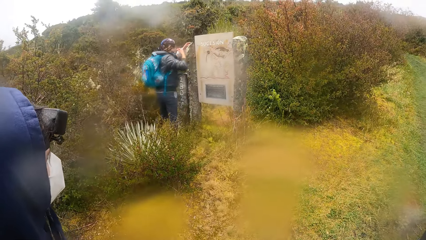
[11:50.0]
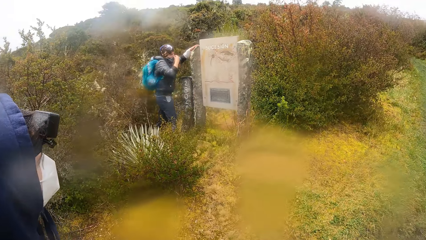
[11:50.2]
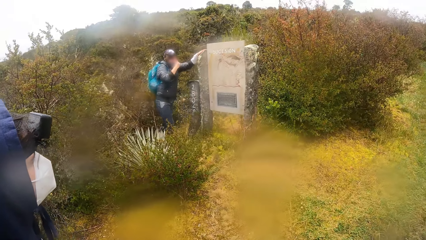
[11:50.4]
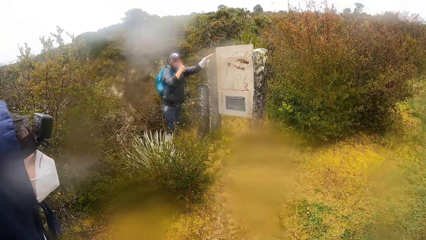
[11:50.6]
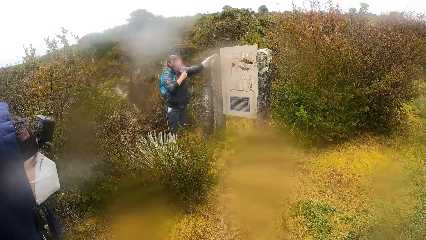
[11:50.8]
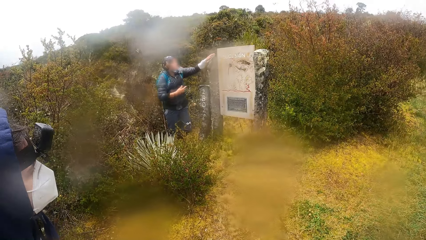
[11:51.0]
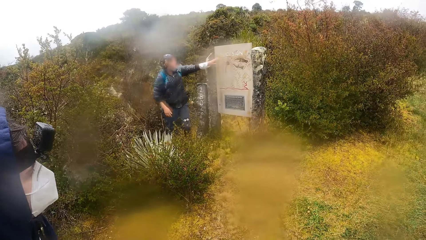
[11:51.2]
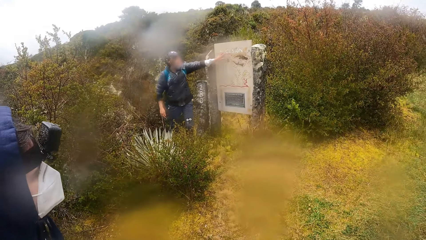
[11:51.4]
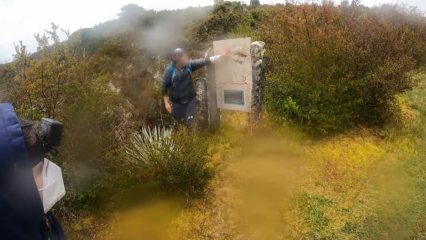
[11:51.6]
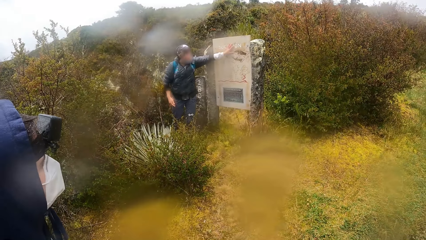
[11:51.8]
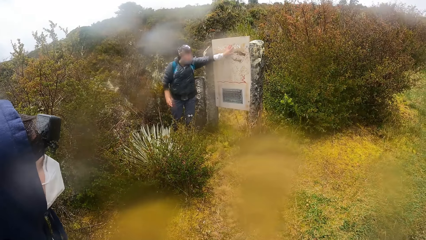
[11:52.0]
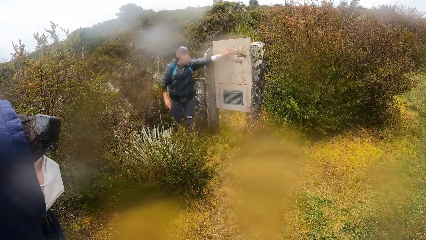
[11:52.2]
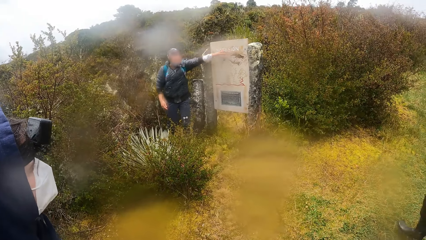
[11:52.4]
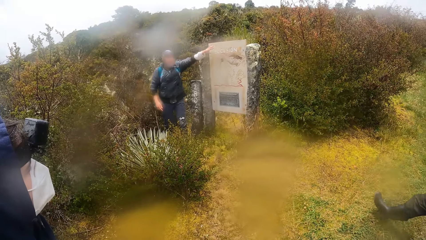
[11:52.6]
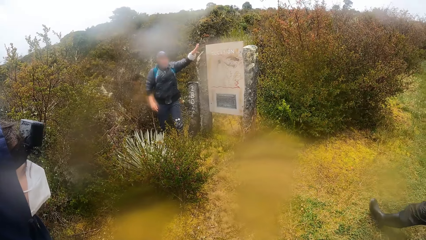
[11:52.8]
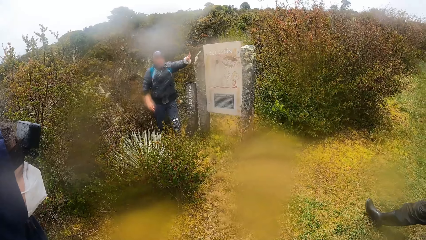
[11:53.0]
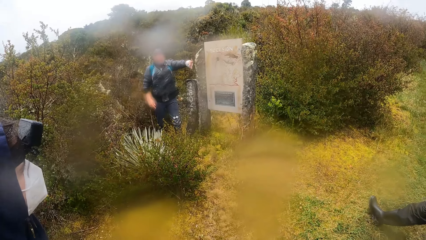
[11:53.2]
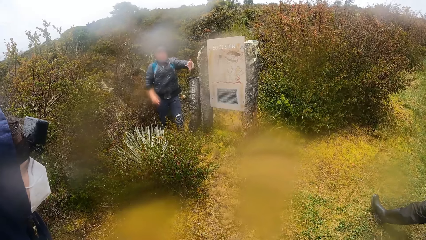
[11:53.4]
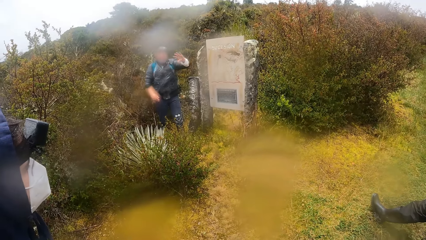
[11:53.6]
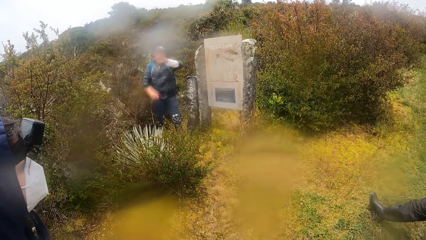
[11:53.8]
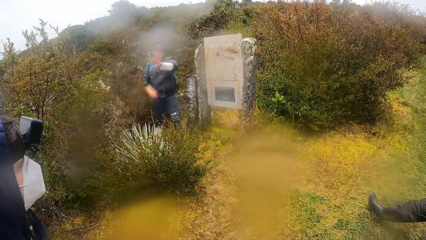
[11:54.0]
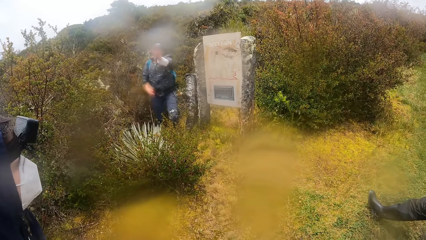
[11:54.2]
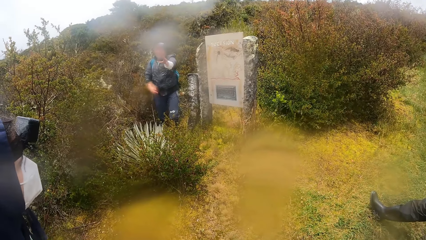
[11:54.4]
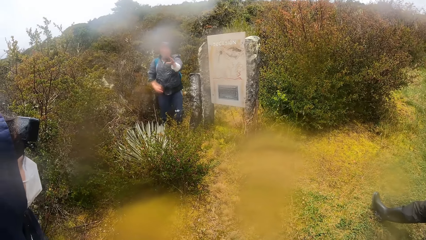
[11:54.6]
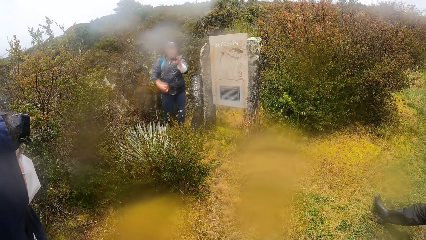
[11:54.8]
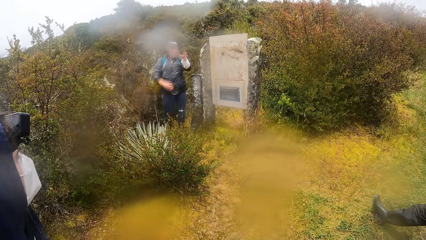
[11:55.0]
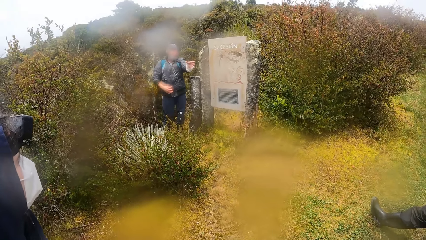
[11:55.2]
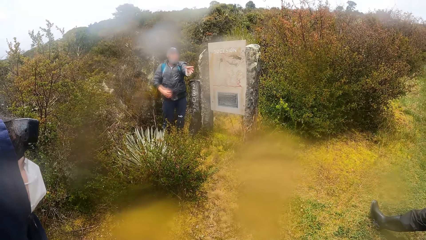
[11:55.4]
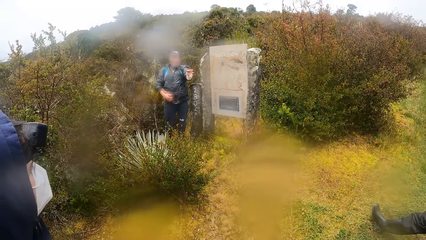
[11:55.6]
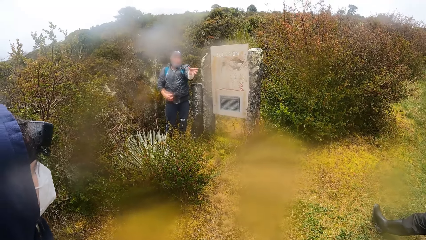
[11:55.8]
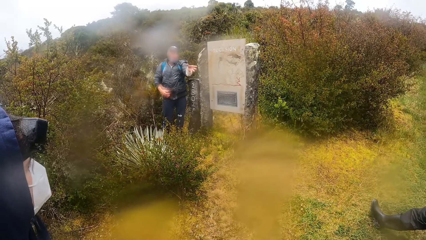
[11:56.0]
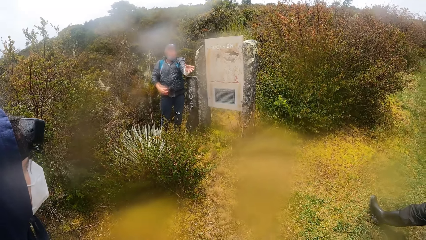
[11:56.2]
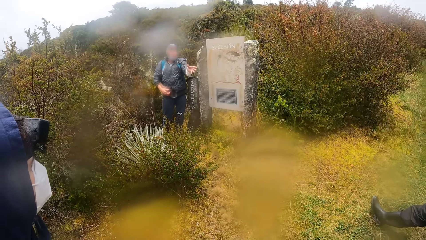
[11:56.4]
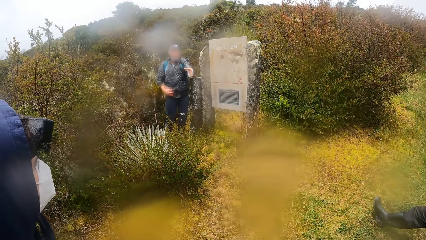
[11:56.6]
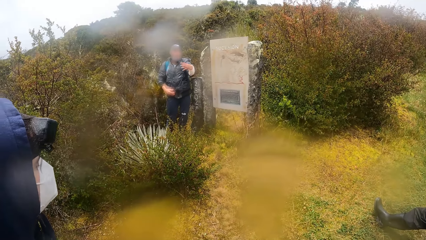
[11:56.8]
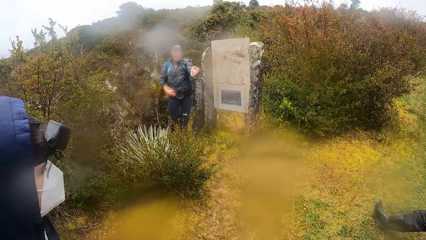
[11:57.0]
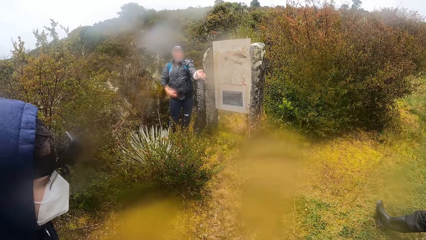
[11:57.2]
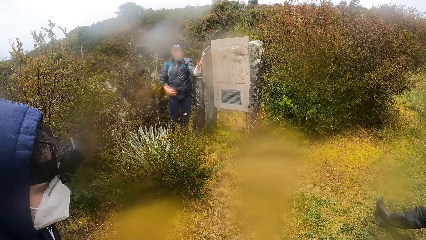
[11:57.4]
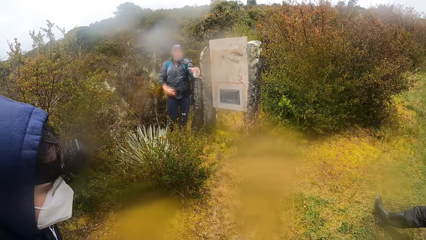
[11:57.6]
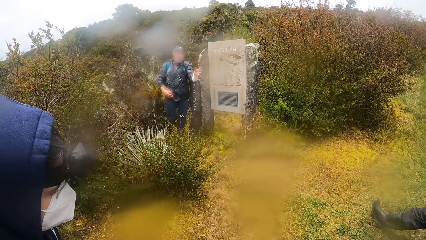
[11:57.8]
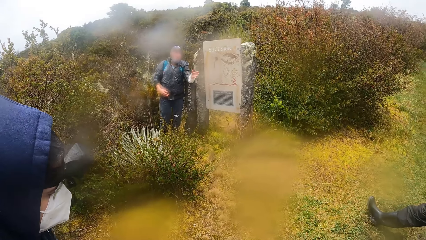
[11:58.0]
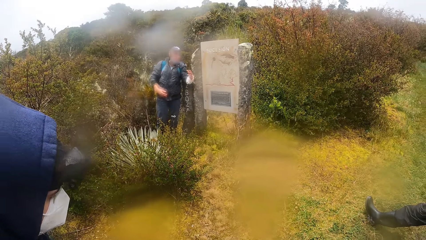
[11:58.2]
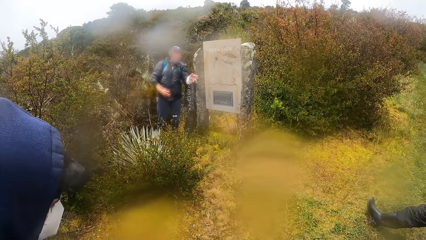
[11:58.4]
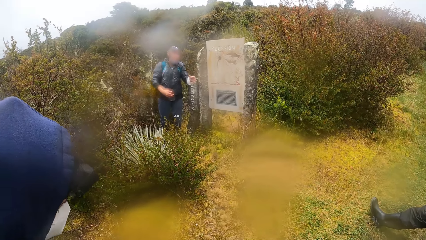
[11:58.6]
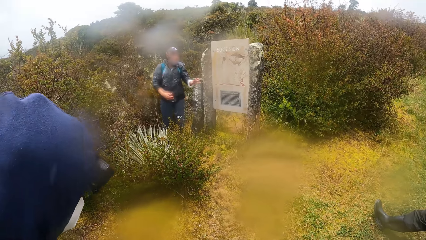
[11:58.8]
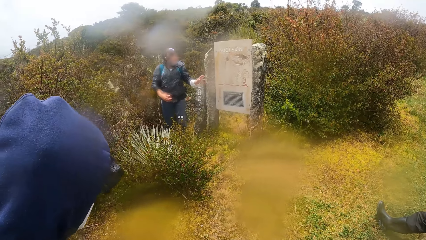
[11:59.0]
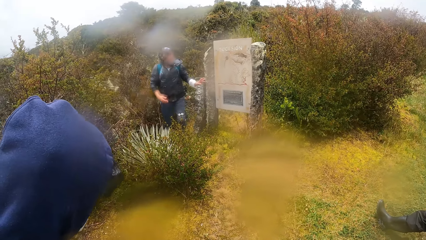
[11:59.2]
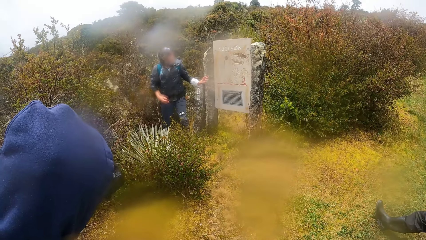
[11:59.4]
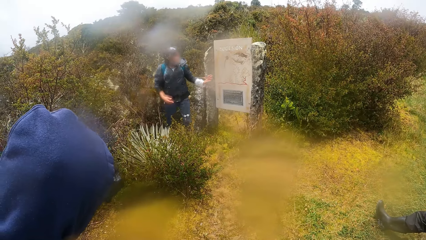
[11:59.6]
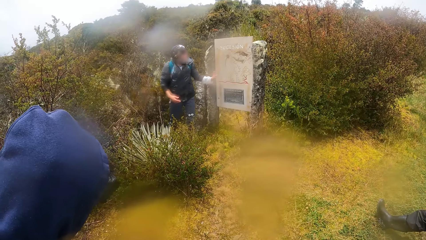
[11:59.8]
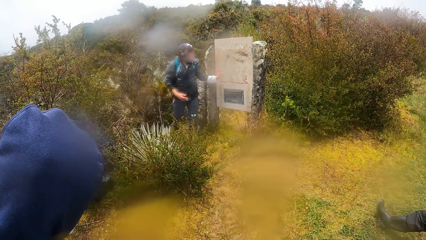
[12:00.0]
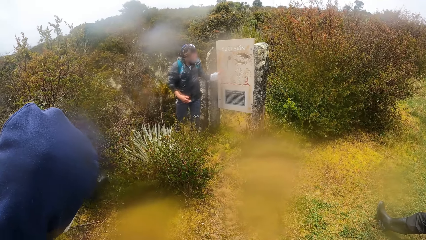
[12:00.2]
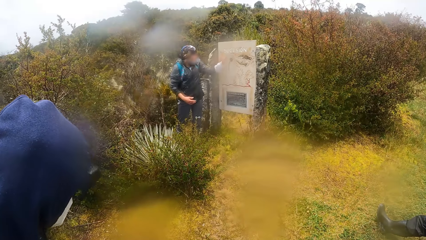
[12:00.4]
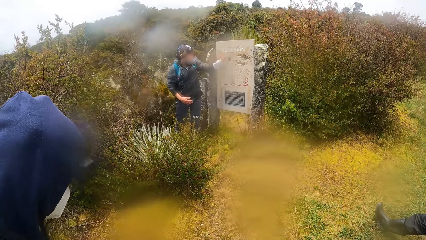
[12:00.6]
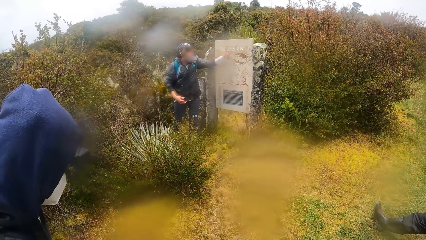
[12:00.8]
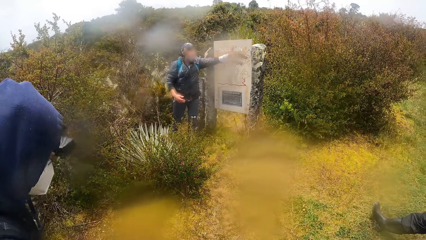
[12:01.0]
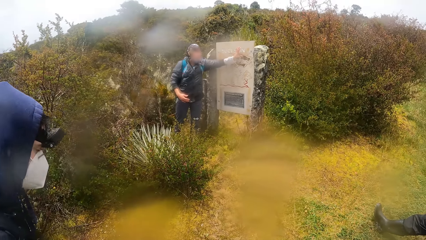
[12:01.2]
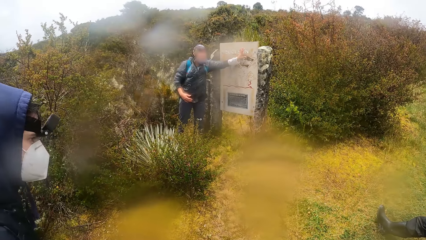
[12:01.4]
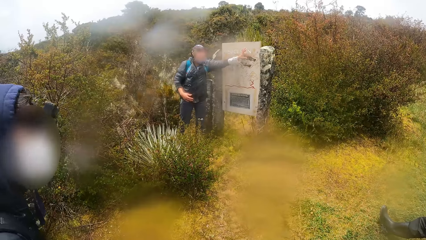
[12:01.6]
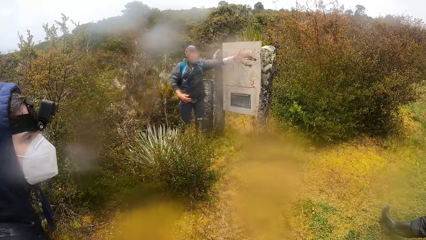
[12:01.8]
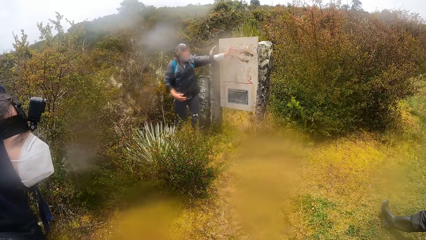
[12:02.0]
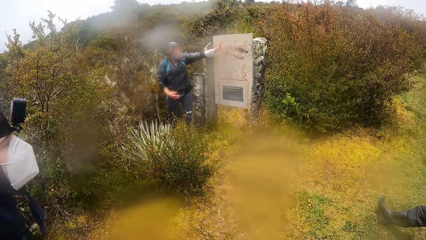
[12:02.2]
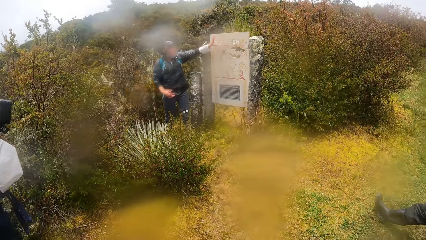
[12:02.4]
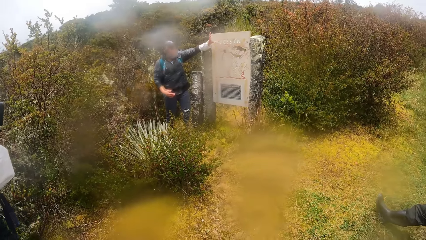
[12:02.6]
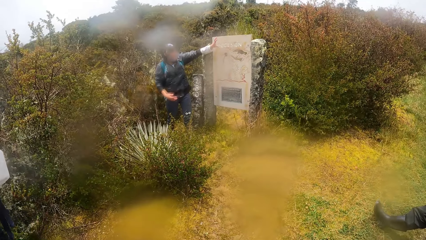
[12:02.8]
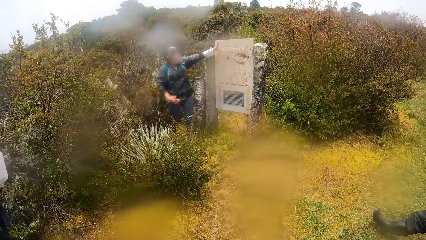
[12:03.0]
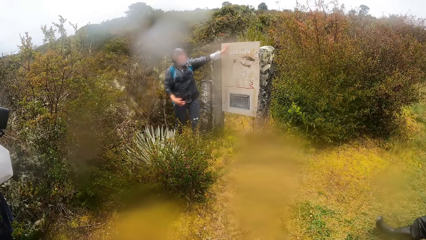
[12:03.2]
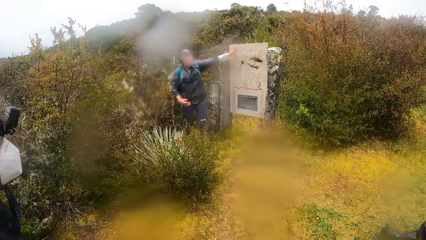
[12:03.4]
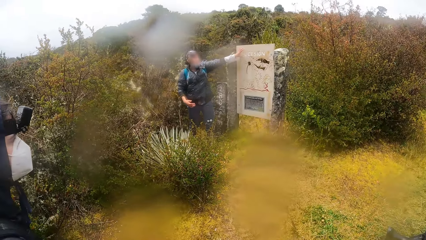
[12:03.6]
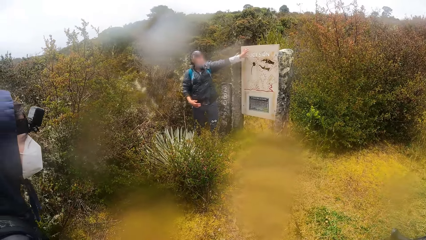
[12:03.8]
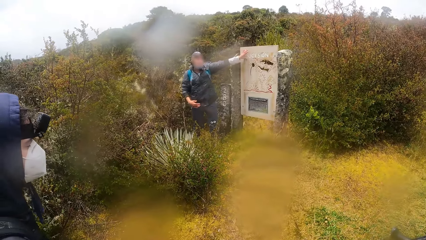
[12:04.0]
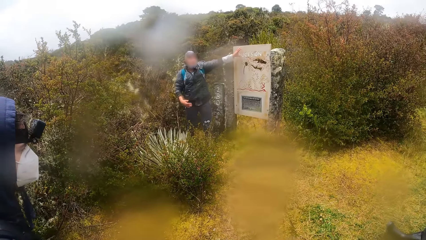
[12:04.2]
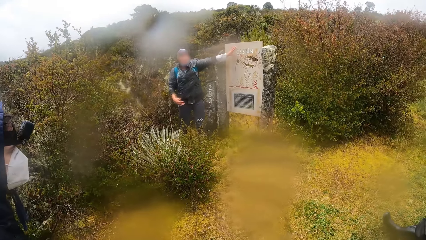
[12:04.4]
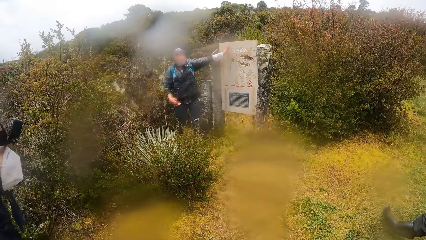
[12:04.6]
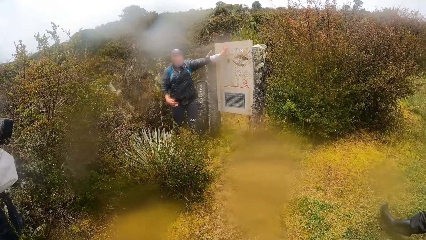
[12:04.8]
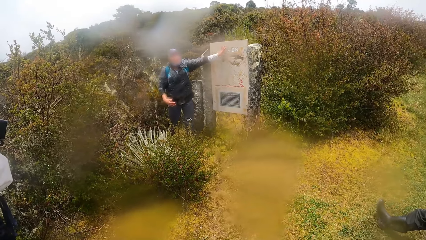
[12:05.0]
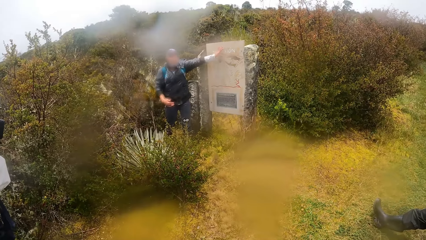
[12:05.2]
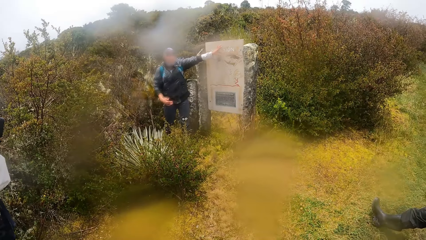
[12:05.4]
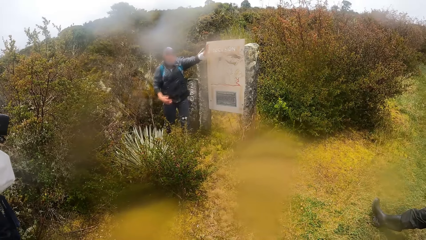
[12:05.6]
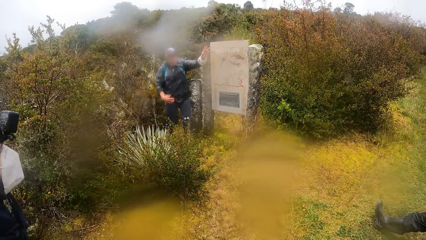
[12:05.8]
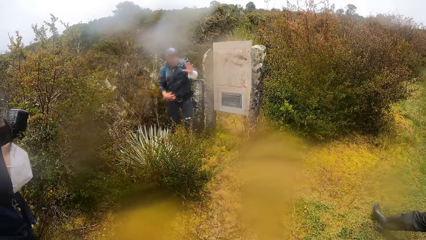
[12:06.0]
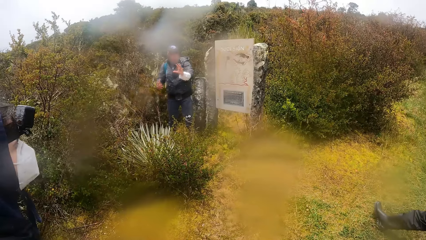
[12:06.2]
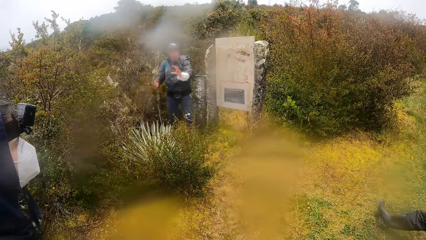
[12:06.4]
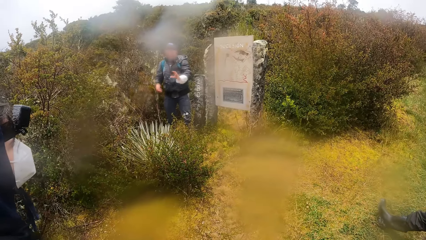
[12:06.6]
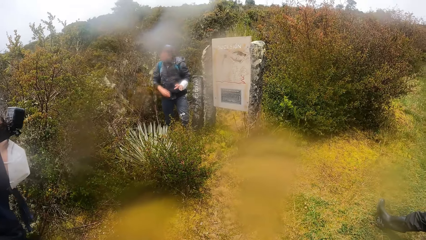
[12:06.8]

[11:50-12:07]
The man holds the stone with his right hand and makes hand gestures with his left hand.
